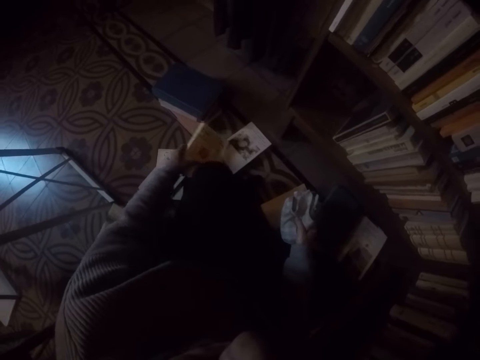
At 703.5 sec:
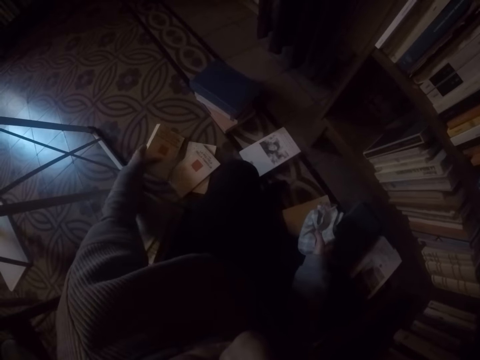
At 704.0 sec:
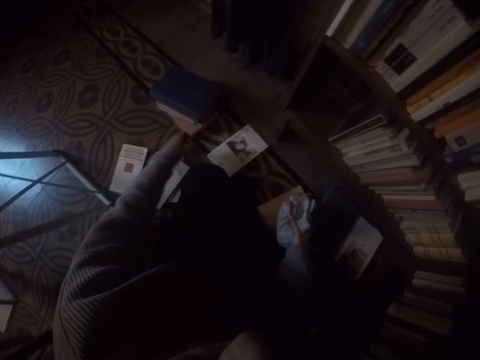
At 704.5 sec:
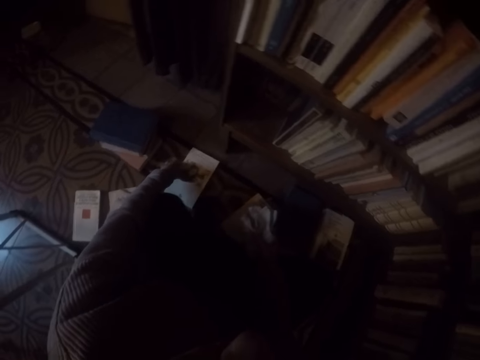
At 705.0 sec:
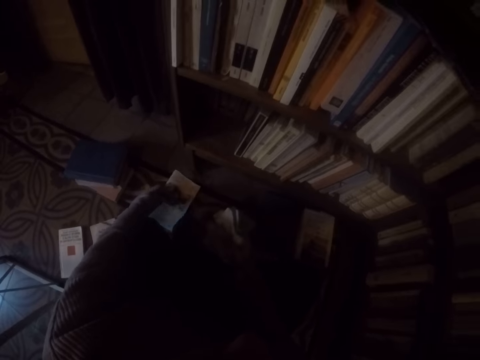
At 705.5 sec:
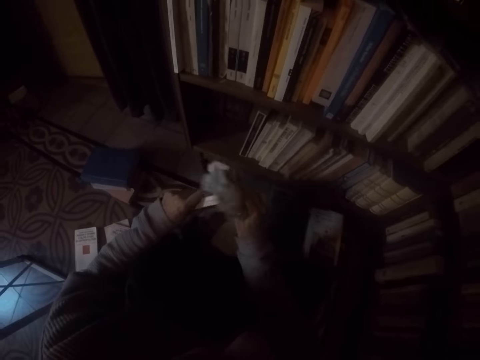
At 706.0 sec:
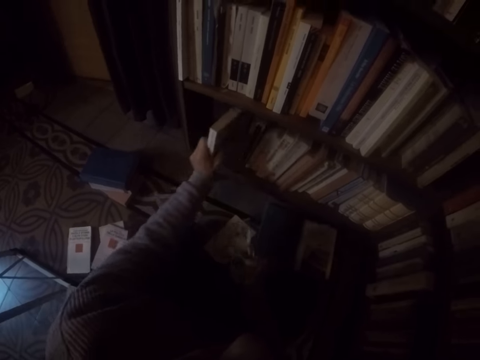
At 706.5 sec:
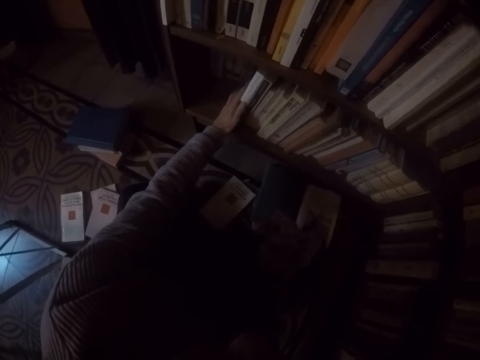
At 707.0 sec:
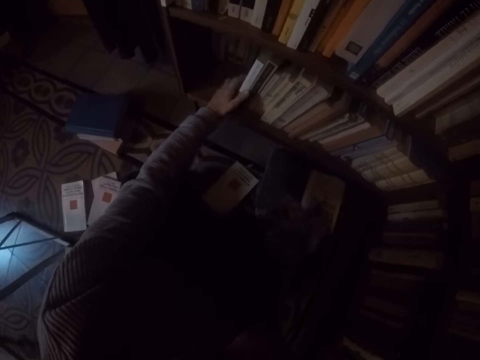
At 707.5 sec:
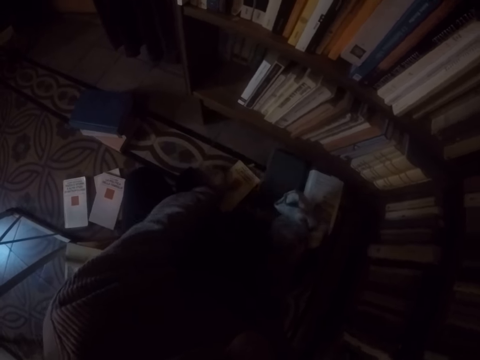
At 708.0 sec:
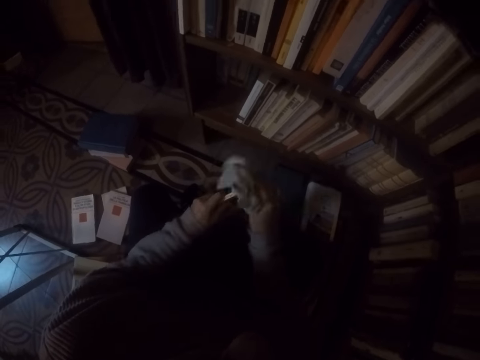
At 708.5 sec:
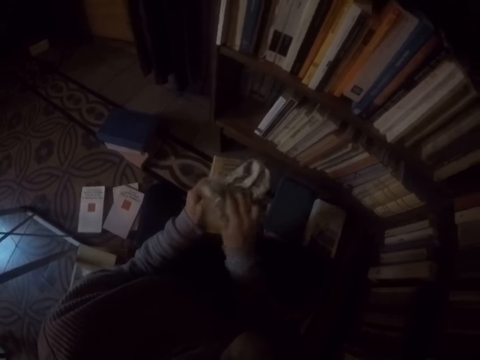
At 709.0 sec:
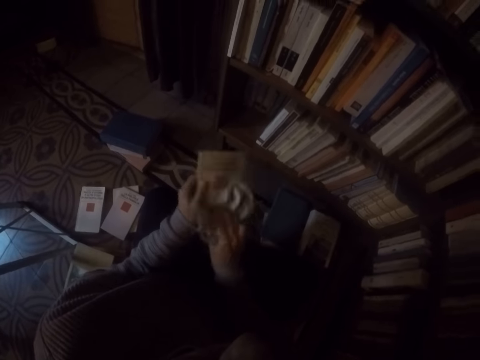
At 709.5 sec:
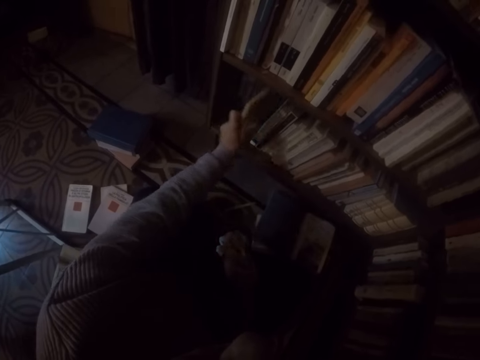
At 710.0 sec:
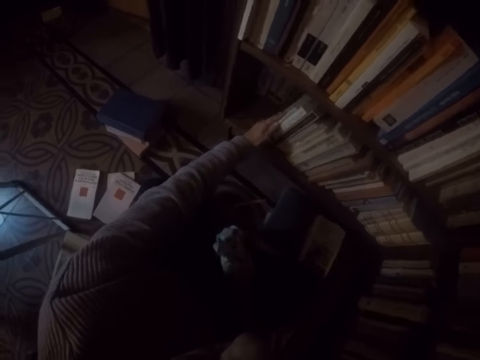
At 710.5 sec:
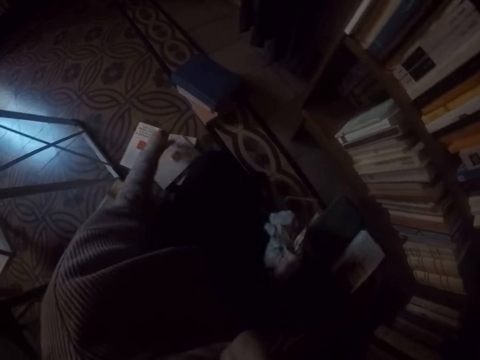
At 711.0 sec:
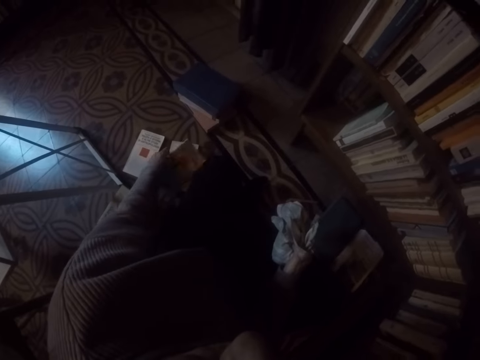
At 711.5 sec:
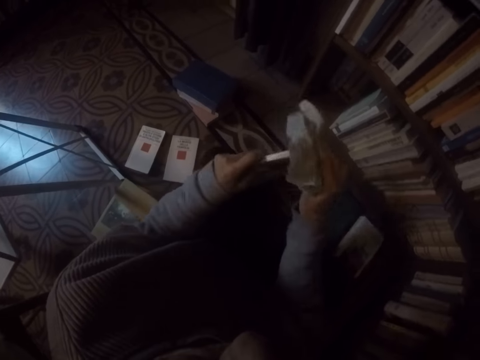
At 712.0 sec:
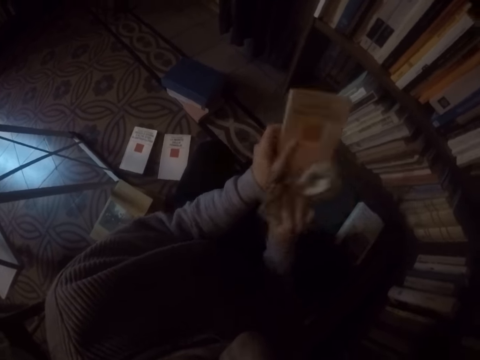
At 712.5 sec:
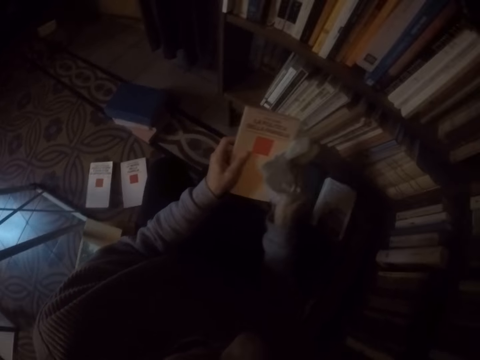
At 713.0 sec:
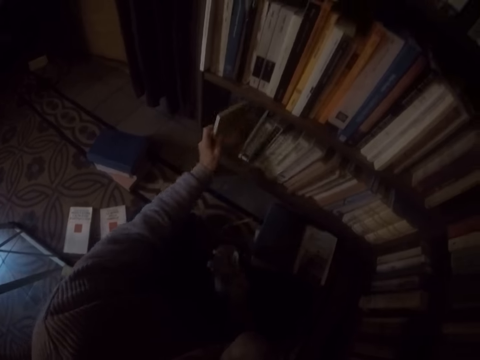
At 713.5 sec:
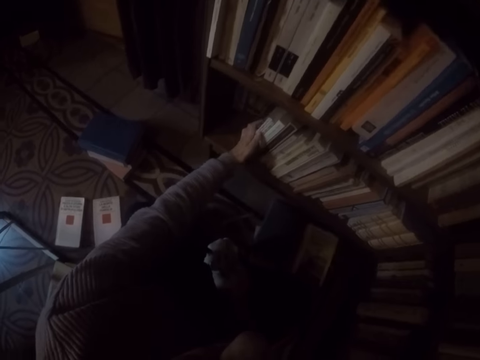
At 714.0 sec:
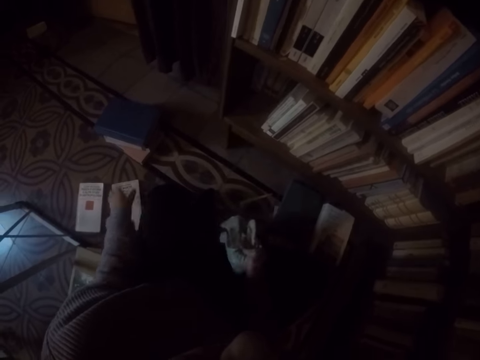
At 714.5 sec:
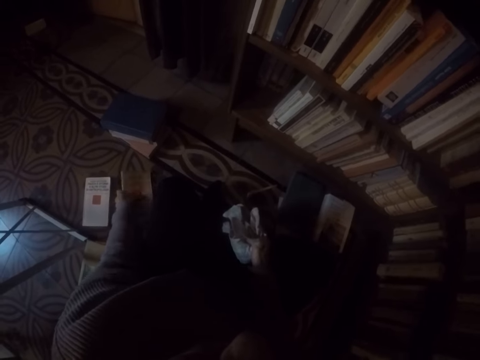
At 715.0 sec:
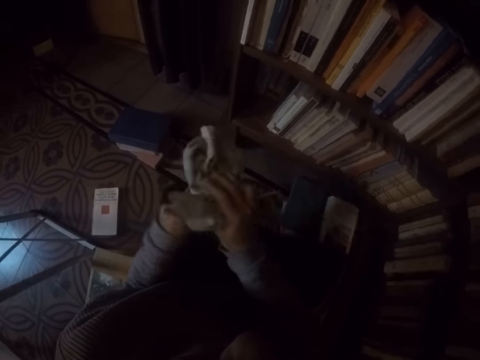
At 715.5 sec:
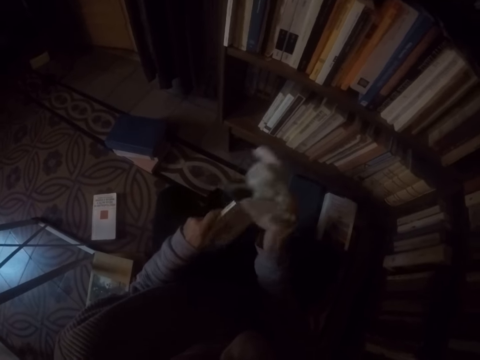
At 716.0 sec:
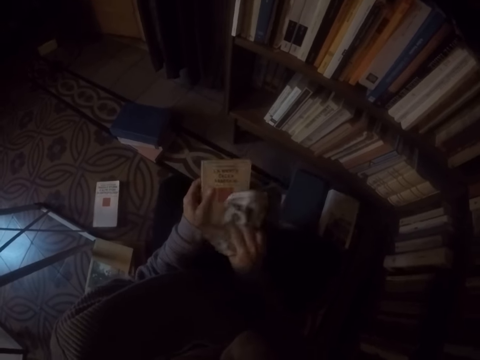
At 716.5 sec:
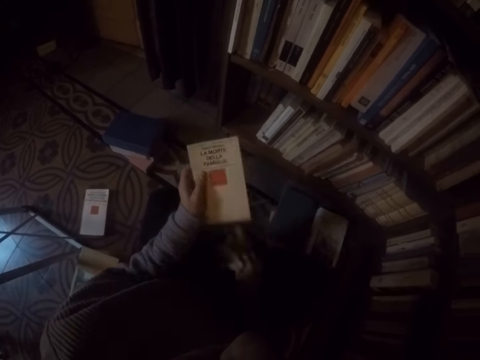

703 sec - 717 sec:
The camera wearer puts the book aside. She drops the book in her left hand on the ground. She picks up a book on the ground with her left hand. She wipes the book in her left hand with the rag in her right hand. She places the book in her left hand into the shelf. She picks up a book on the ground with her left hand. She wipes the book in her left hand with the rag in her right hand. She places the book in her left hand into the shelf. She picks up a book on the ground with her left hand. She wipes the book in her left hand with the rag in her right hand. She places the book in her left hand into the shelf. She picks up a book on the ground with her left hand. She wipes the book in her left hand with the rag in her right hand.

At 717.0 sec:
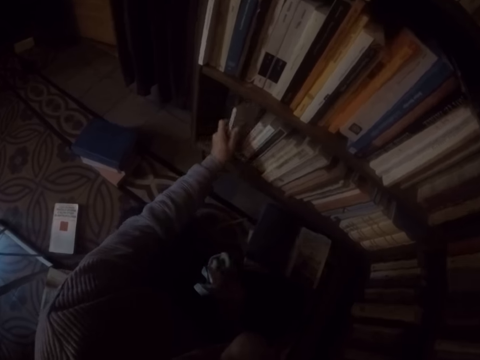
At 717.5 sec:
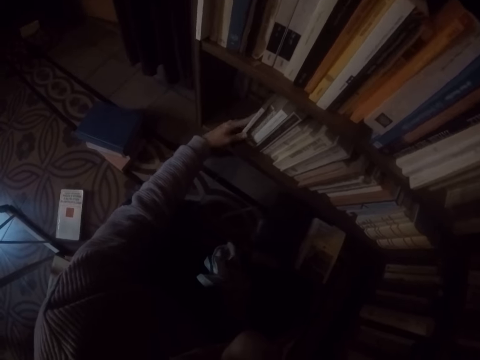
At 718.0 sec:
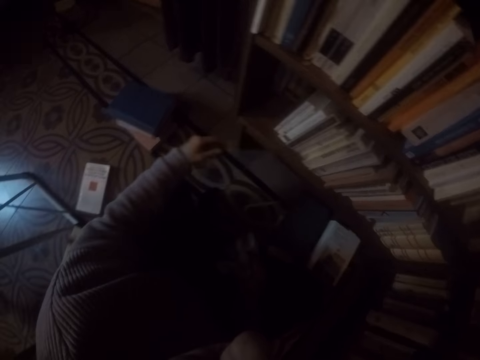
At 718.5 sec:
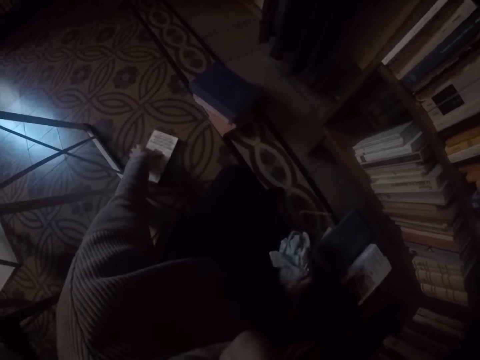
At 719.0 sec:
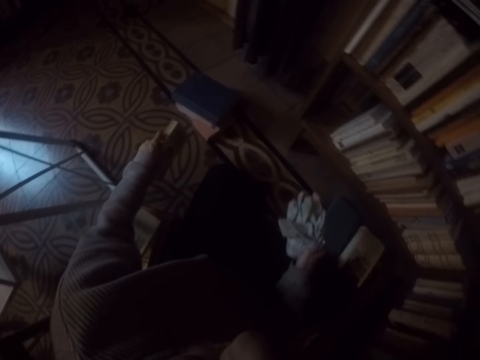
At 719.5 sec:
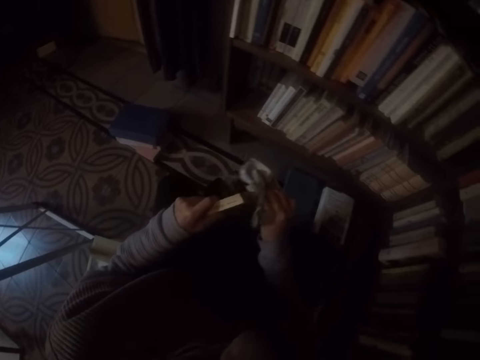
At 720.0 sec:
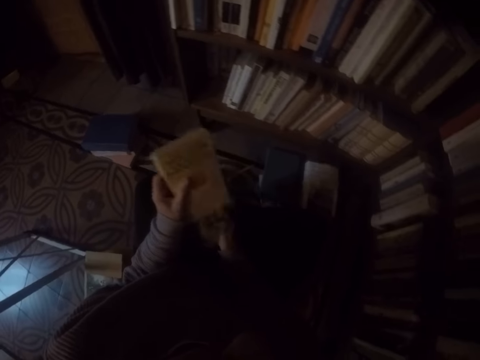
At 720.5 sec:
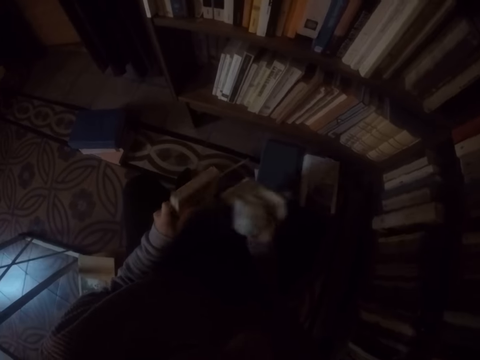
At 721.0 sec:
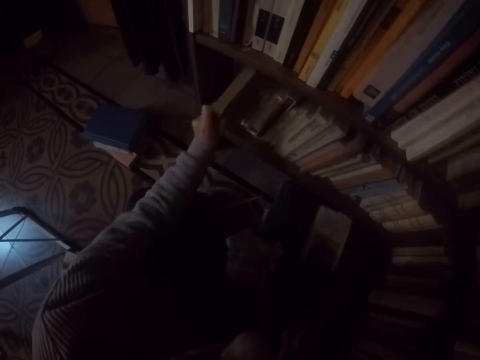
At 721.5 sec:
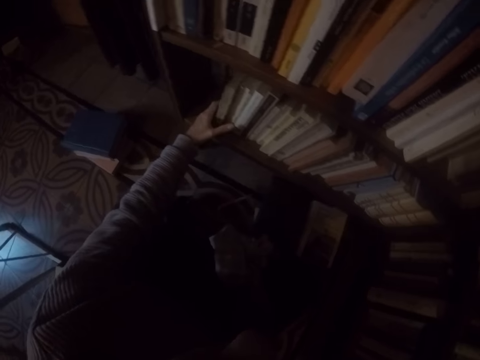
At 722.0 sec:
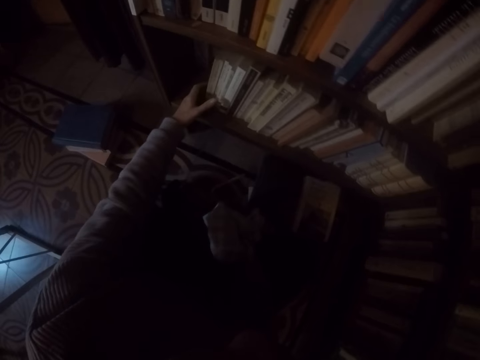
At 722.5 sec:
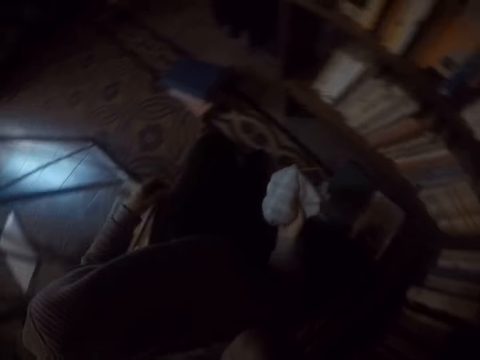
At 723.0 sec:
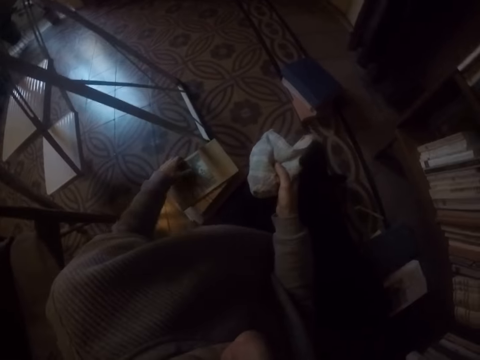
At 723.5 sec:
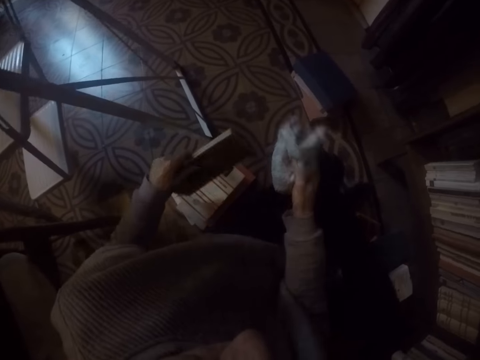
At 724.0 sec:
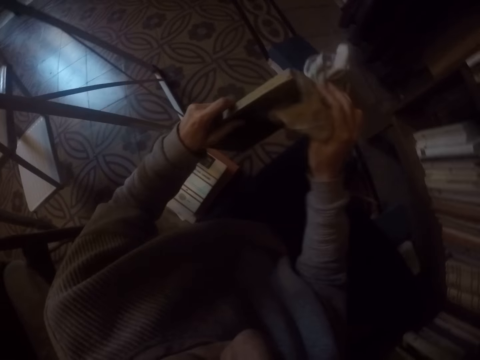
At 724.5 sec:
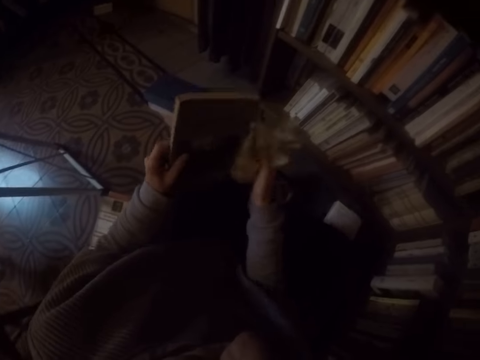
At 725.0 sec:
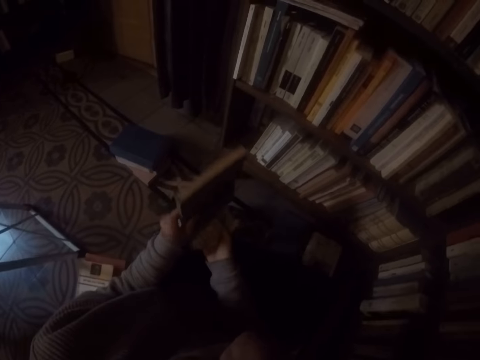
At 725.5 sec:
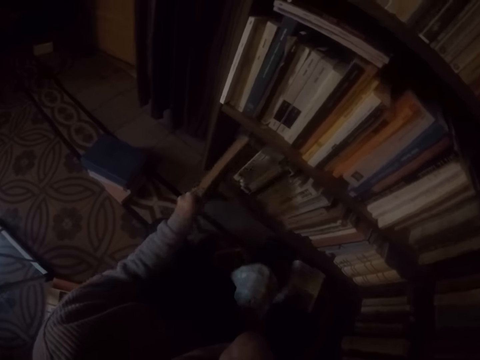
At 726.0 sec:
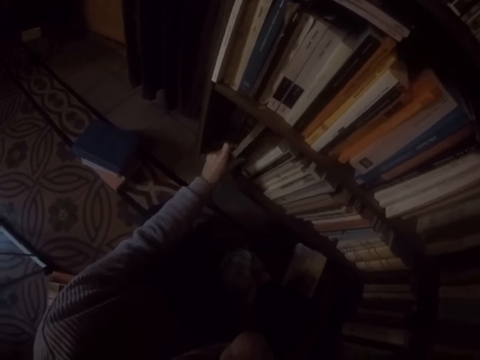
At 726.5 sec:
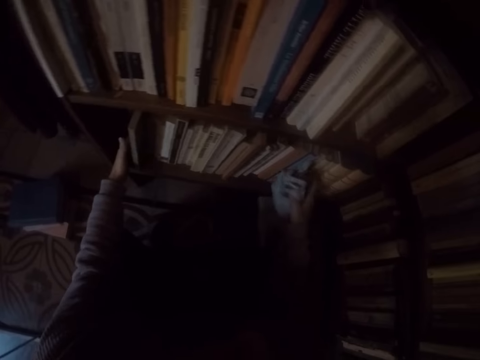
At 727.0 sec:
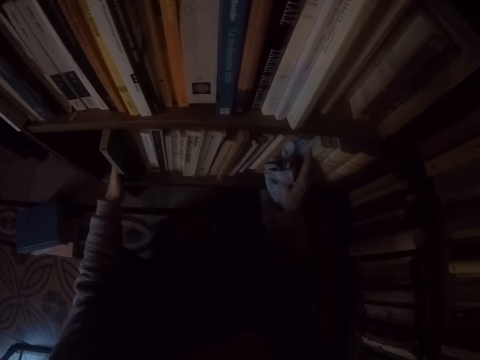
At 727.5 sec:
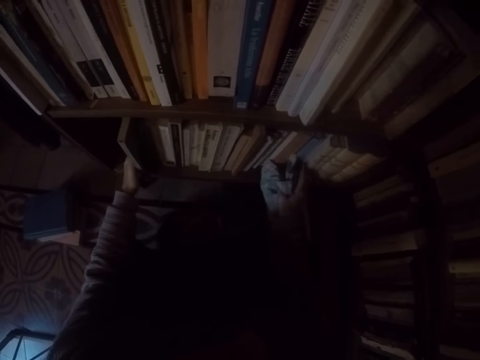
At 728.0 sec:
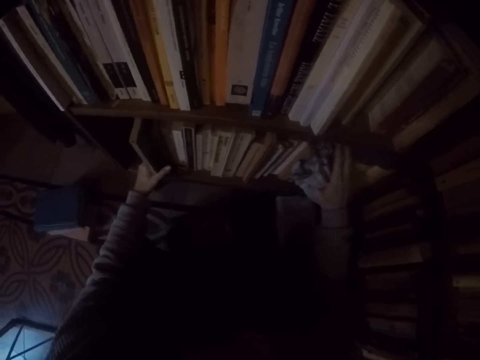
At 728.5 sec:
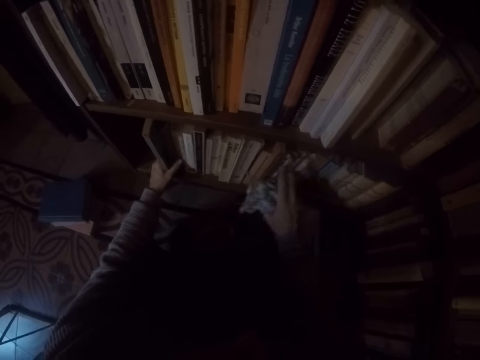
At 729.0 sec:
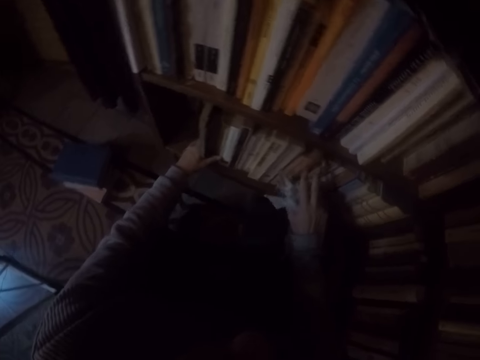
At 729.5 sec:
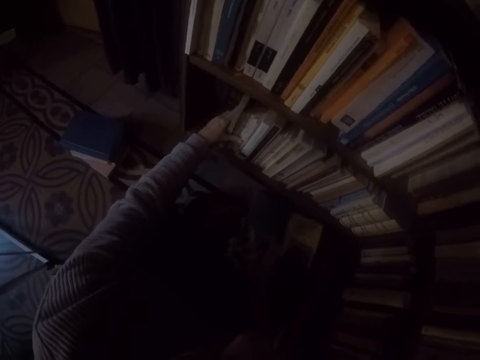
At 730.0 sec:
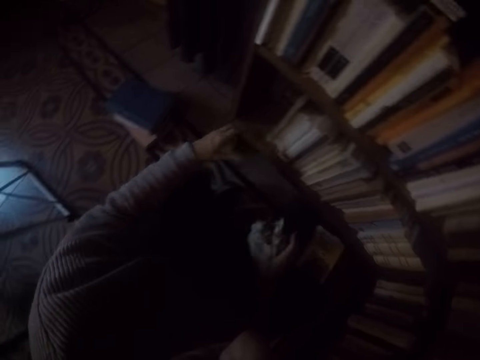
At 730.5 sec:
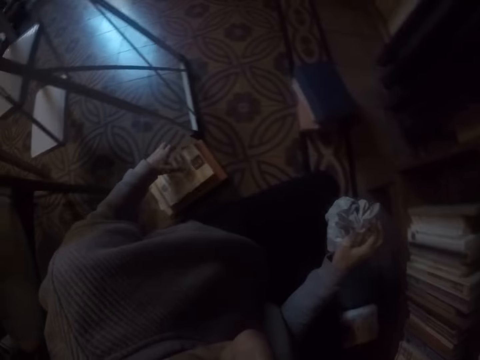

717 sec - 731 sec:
The camera wearer places the book in her left hand into the shelf. She picks up a book on the ground with her left hand. She wipes the book in her left hand with the rag in her right hand. She places the book in her left hand into the shelf. She picks up a book on the ground with her left hand. She wipes the book in her left hand with the rag in her right hand. She places the book in her left hand into the shelf. She adjusts the books in the shelf with both hands.
